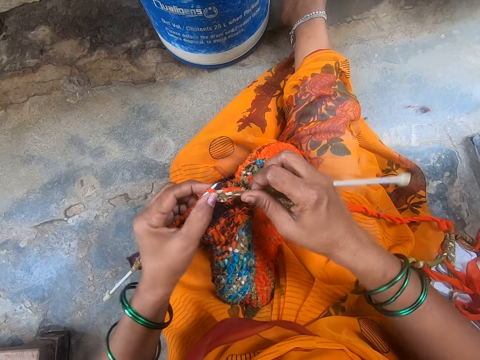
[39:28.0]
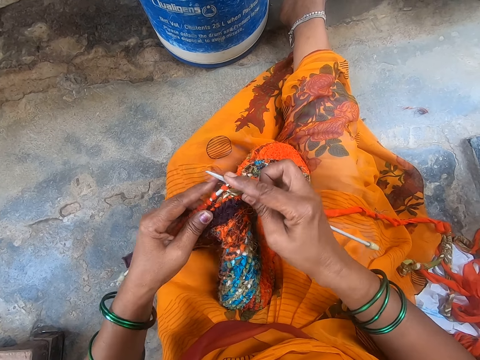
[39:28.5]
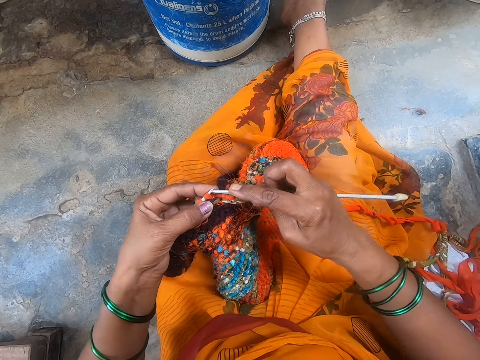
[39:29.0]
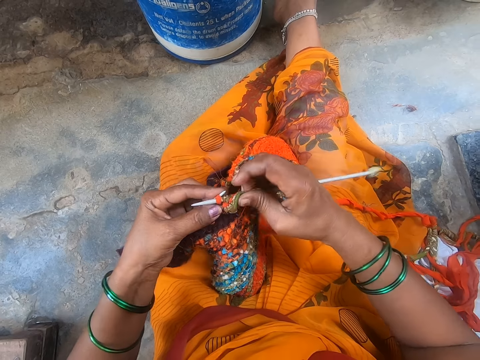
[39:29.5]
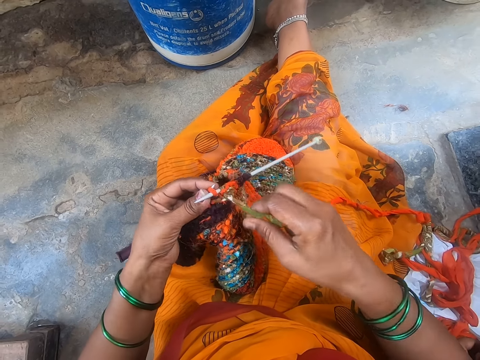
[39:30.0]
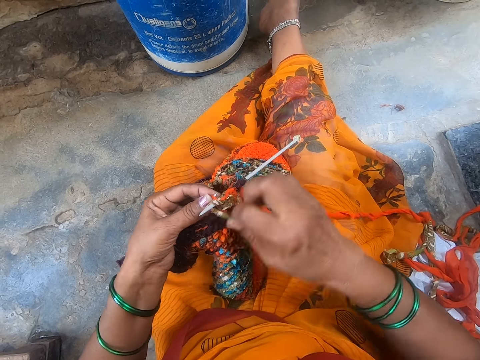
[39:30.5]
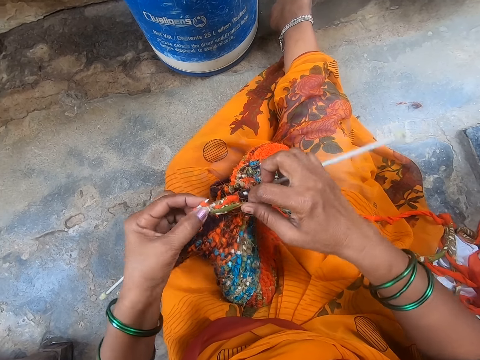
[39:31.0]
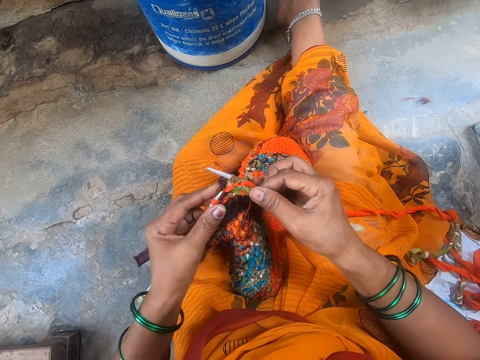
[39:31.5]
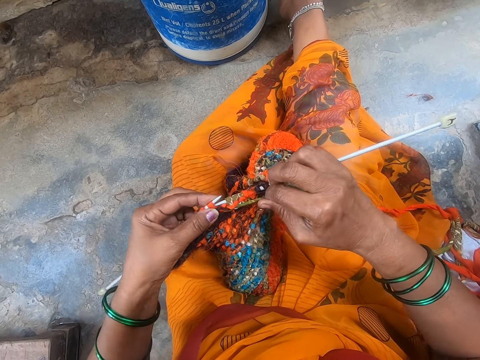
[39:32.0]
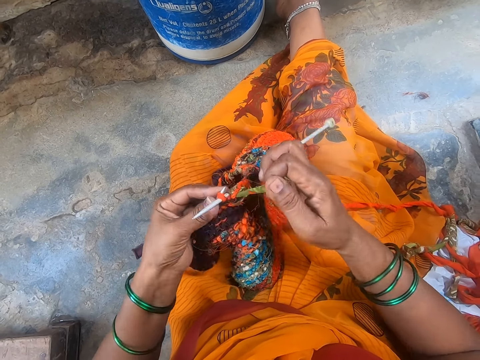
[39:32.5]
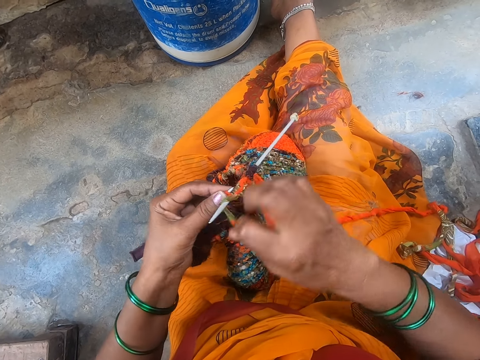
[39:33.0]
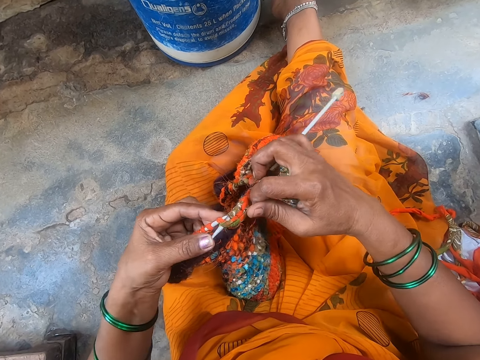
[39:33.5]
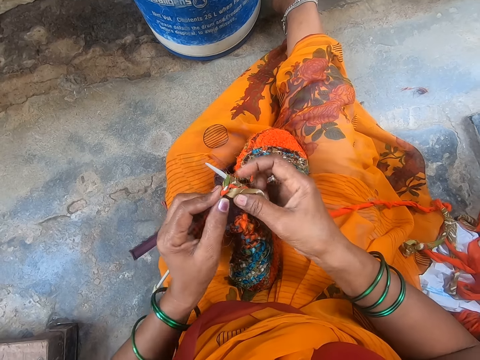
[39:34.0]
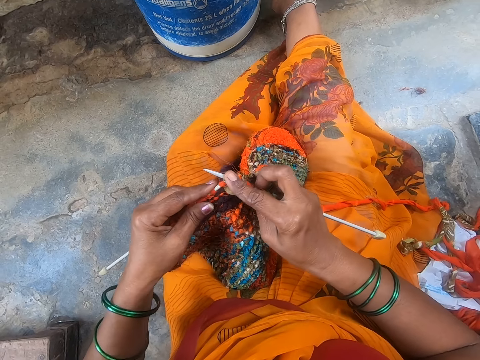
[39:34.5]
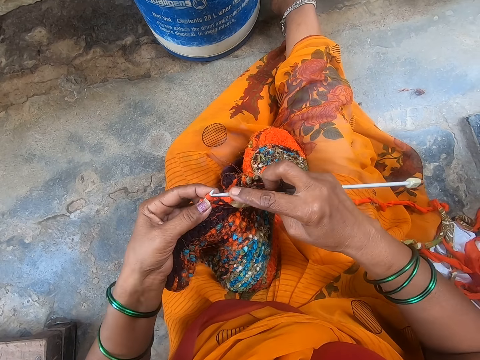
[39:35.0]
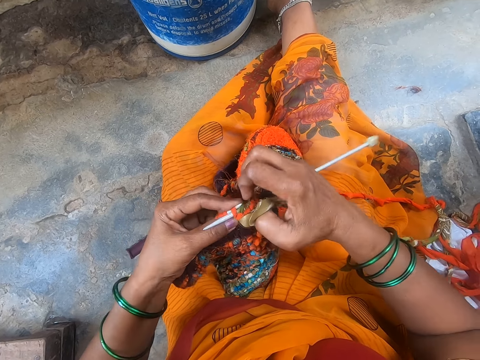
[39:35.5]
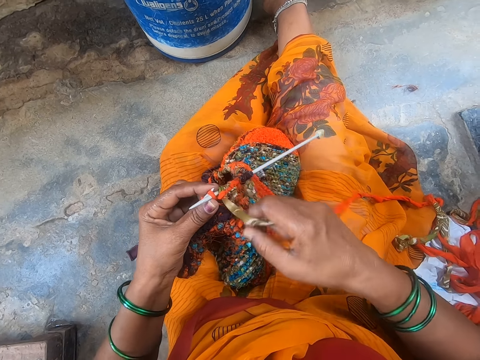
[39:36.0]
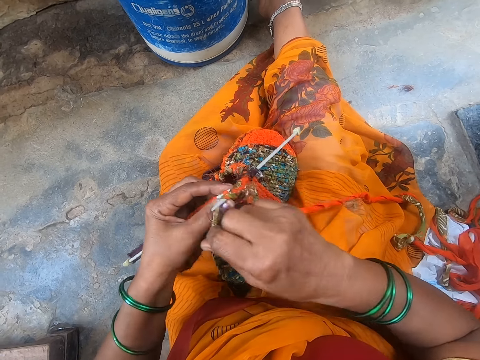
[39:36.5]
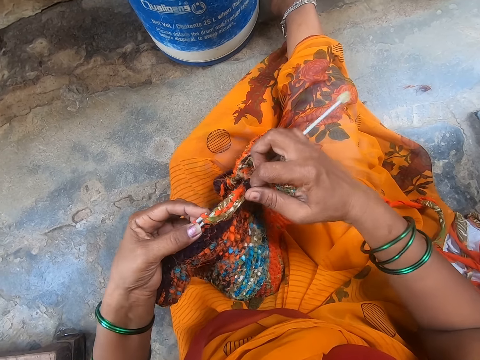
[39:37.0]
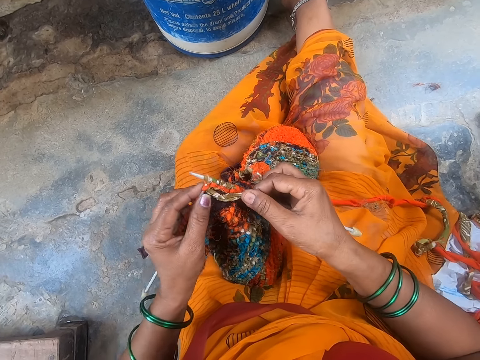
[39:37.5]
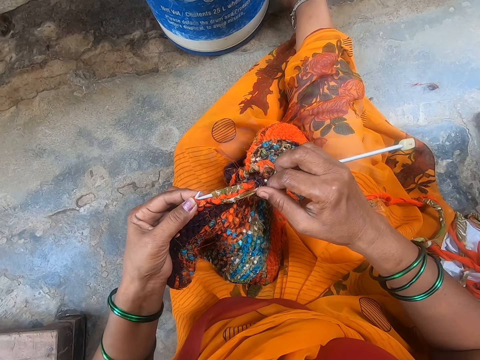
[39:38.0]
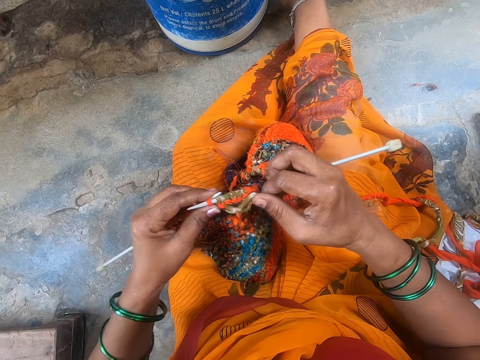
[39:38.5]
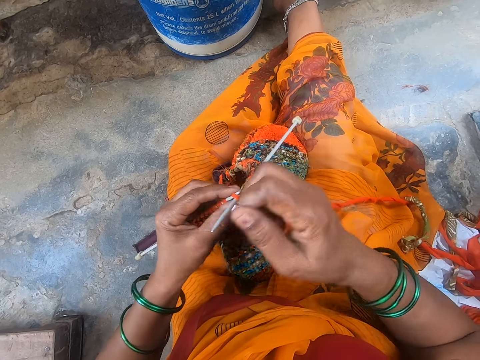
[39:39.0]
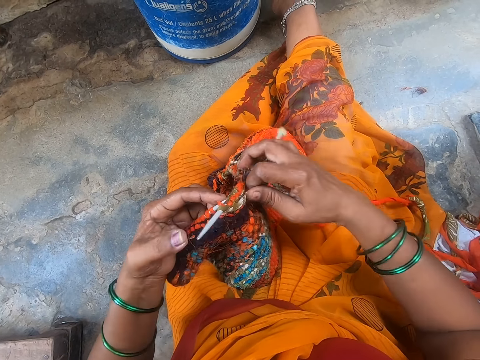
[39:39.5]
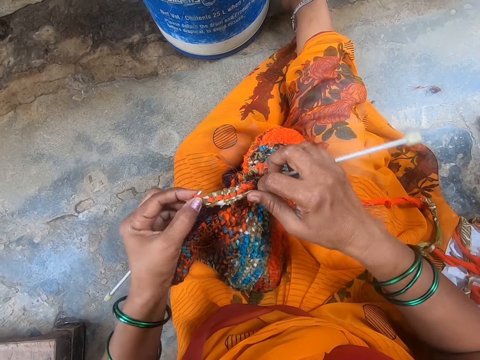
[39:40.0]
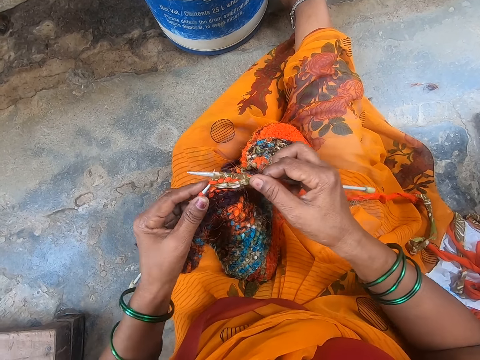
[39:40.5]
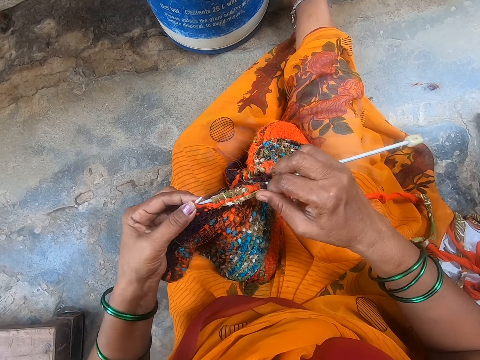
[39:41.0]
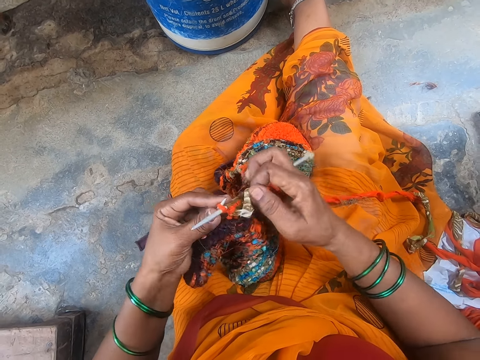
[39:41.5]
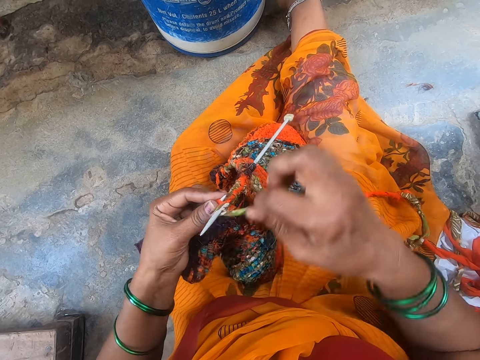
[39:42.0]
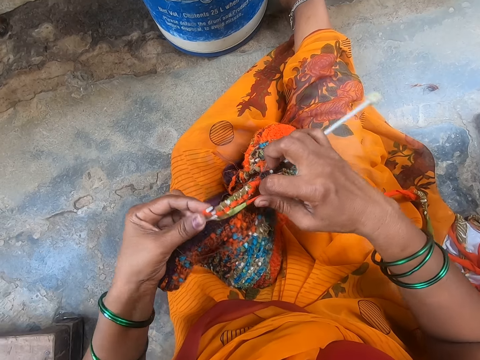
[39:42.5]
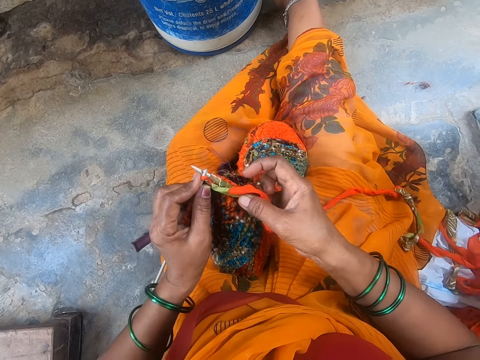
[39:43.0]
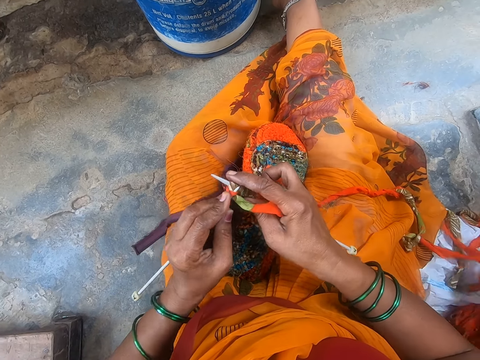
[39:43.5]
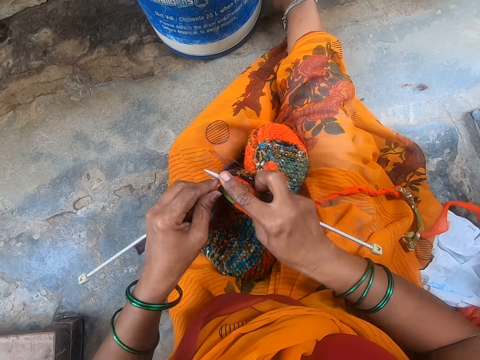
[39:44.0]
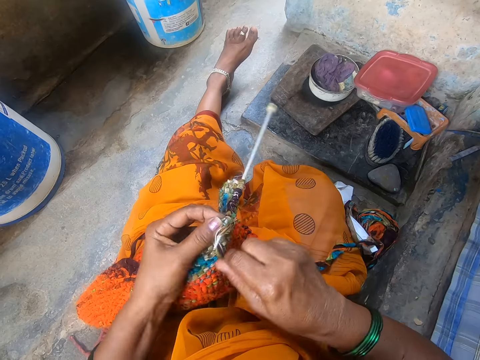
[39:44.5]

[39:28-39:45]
The camera wearer touches the crochet. They touch the thread. They touch the crochet. They touch the thread.

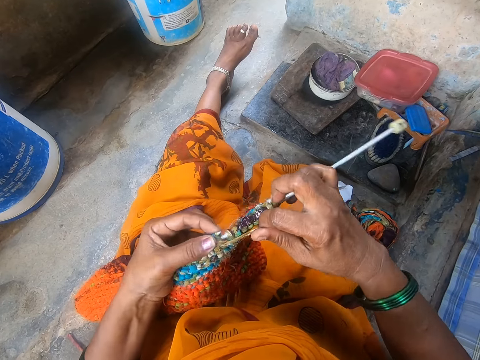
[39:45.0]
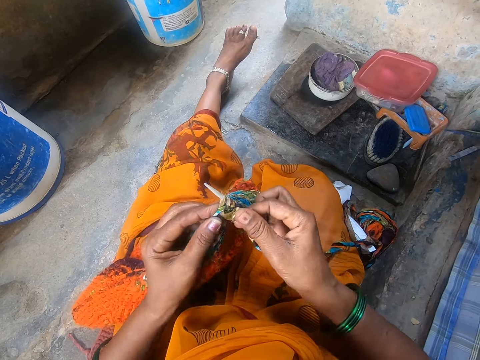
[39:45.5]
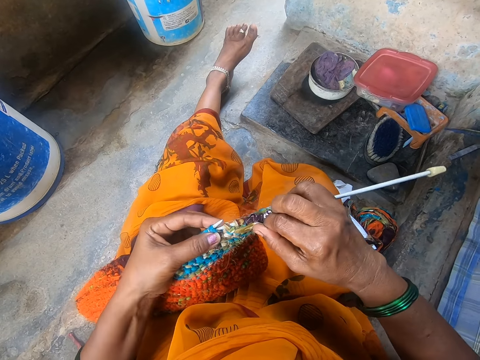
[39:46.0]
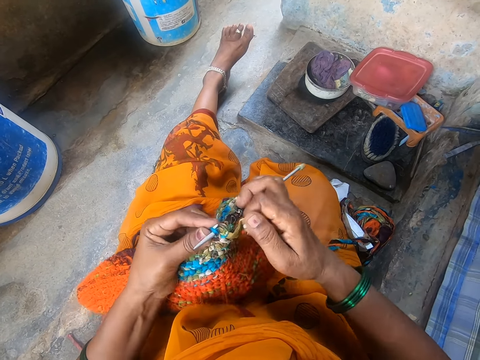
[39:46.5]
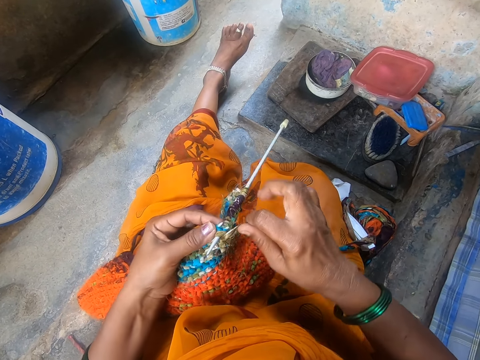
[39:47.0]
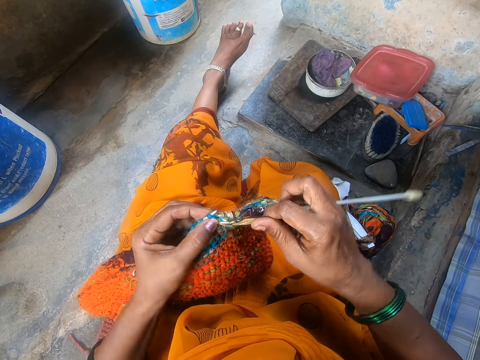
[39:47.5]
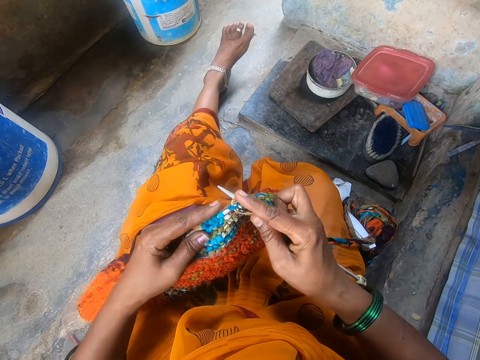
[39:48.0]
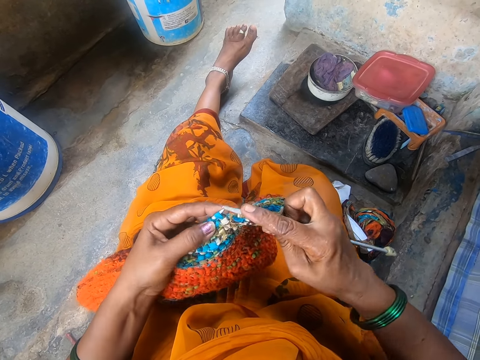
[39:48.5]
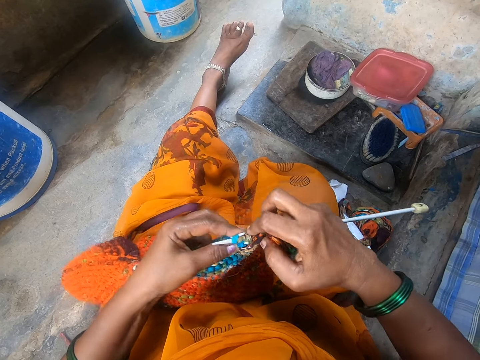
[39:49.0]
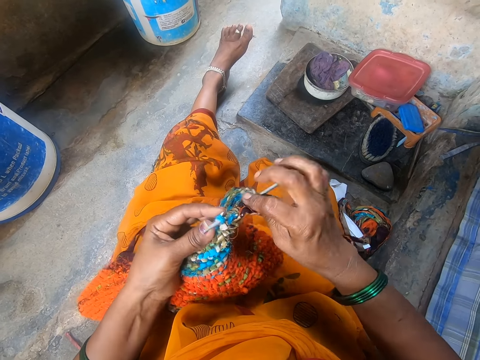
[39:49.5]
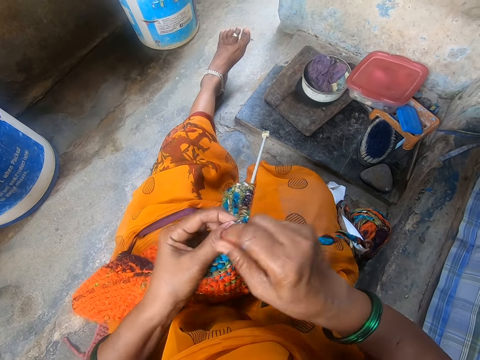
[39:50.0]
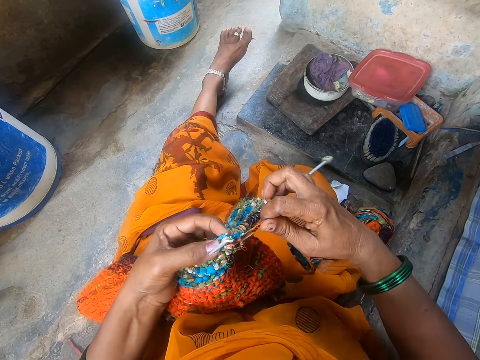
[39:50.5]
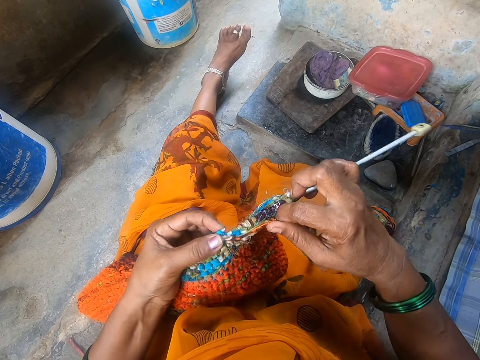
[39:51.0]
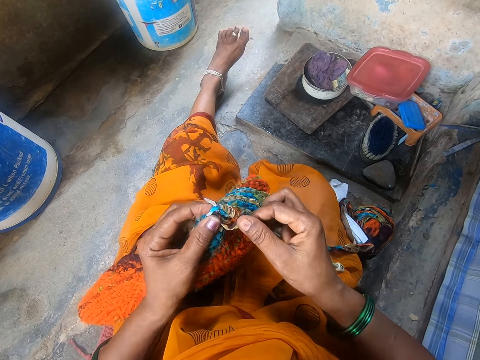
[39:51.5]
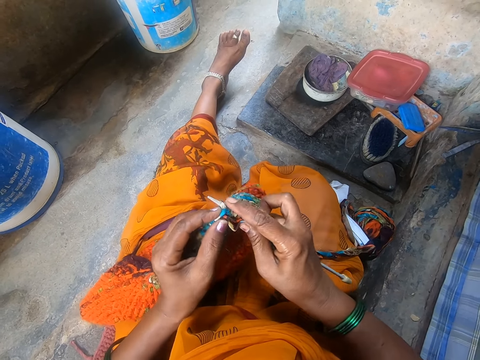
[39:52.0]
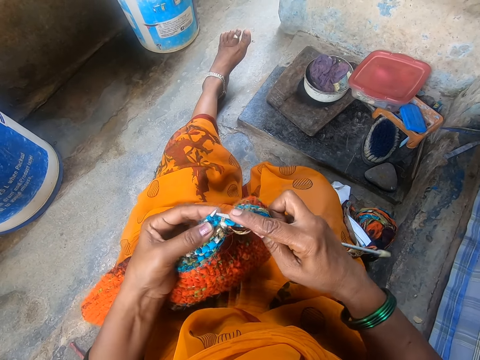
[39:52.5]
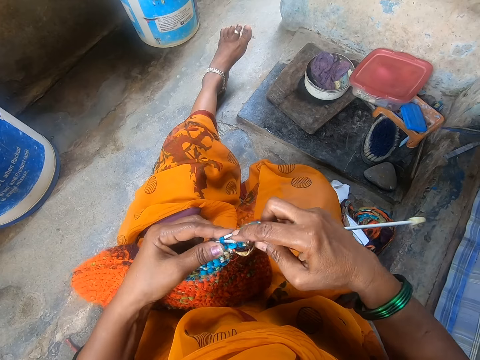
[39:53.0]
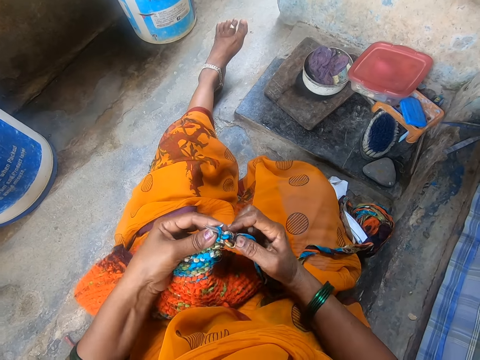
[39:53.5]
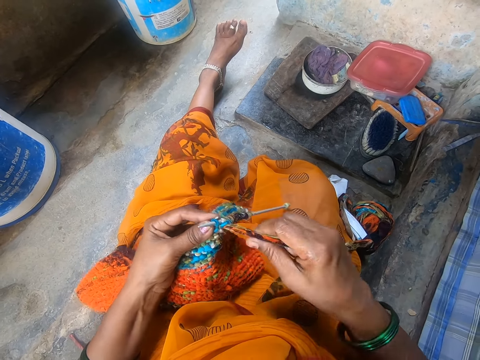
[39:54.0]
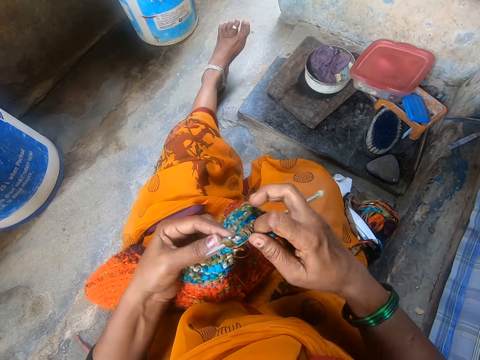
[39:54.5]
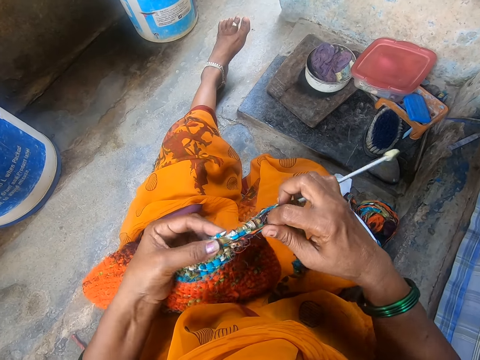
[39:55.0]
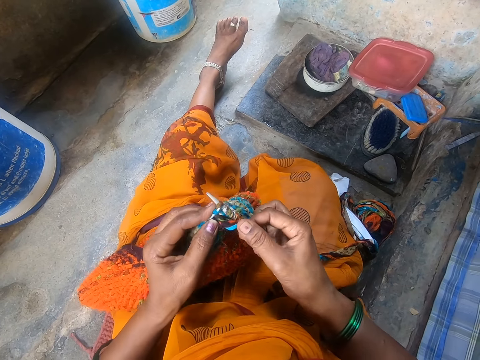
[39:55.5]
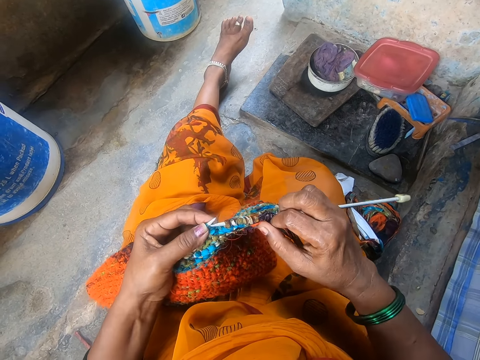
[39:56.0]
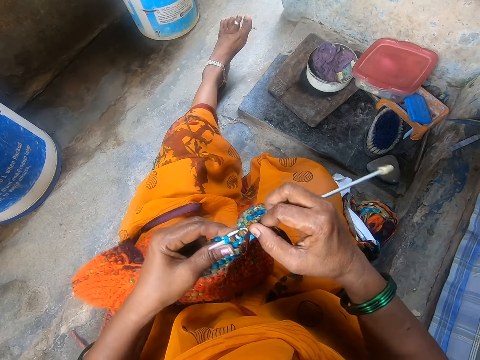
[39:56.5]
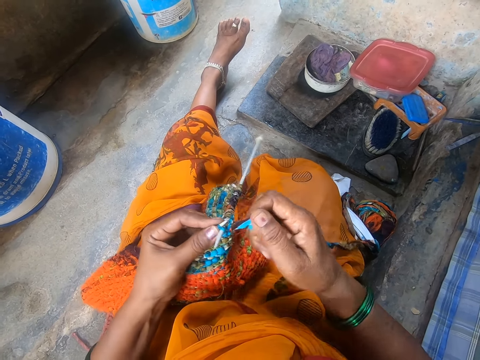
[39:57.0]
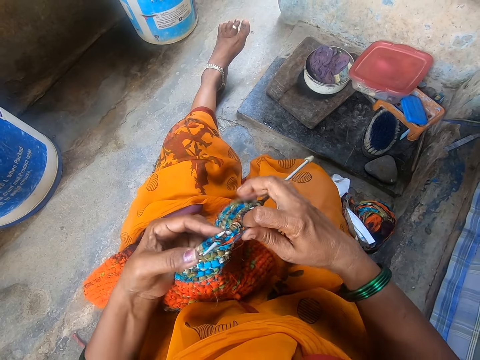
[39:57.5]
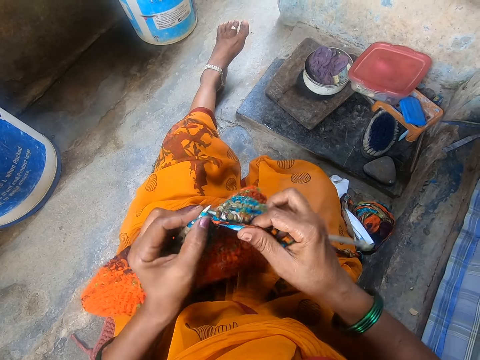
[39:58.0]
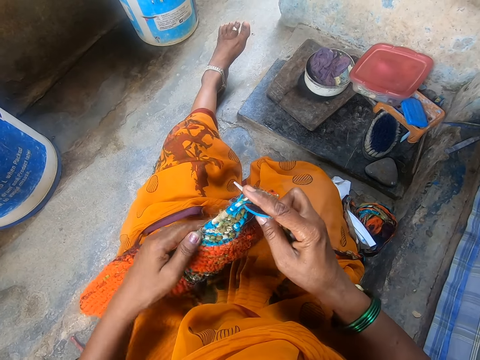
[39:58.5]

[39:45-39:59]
The camera wearer touches the crochet. They touch the thread. They touch the crochet.
